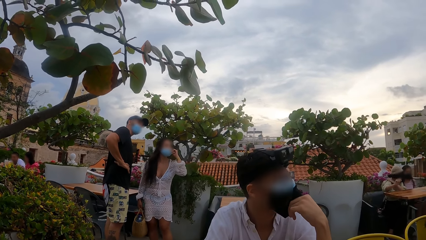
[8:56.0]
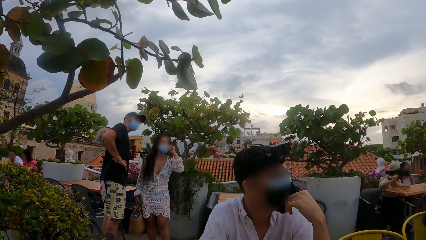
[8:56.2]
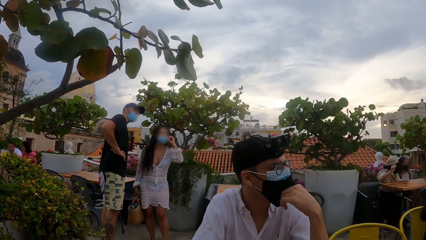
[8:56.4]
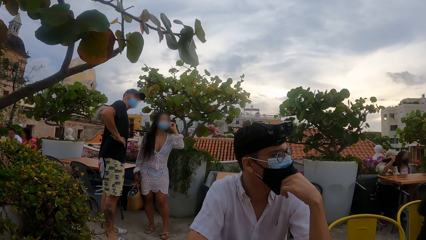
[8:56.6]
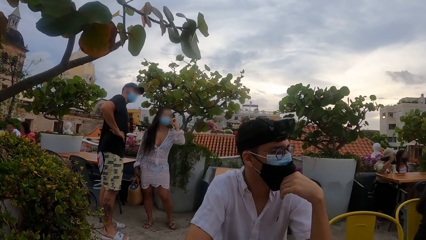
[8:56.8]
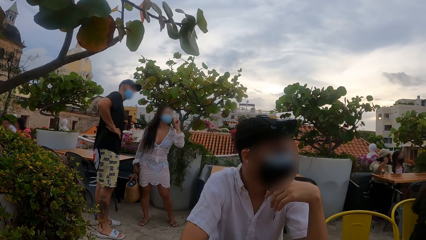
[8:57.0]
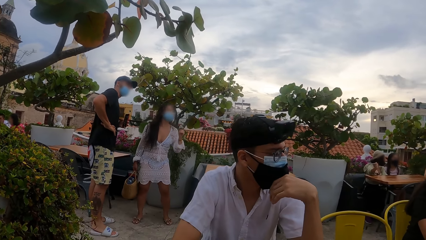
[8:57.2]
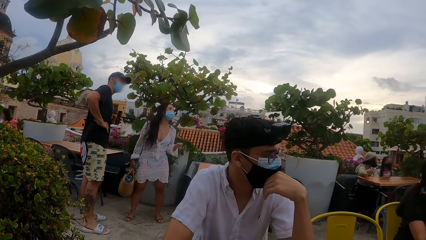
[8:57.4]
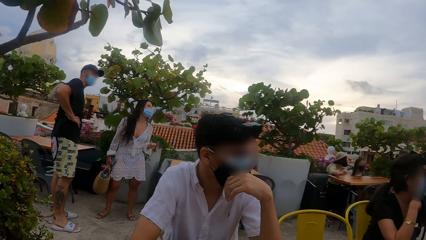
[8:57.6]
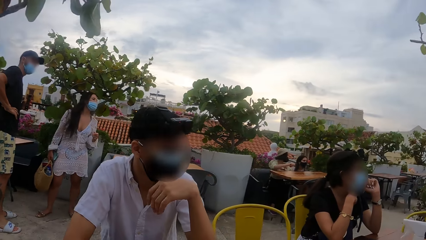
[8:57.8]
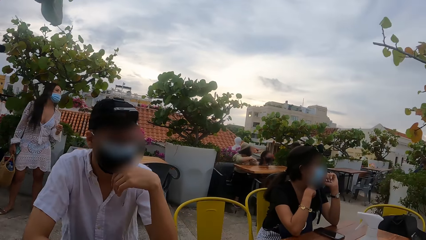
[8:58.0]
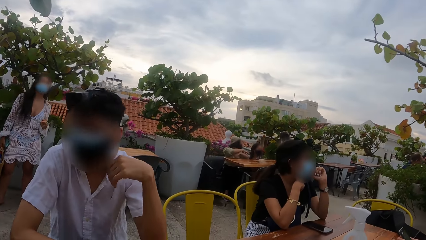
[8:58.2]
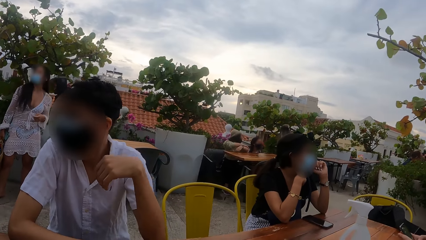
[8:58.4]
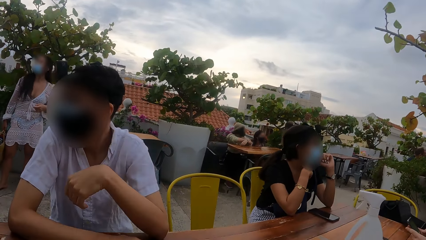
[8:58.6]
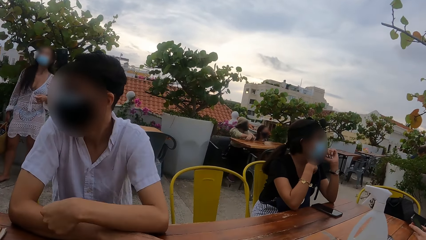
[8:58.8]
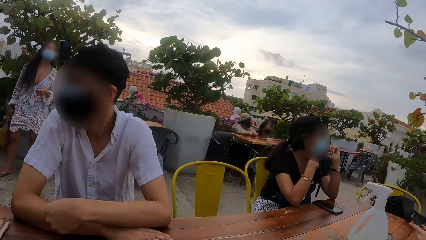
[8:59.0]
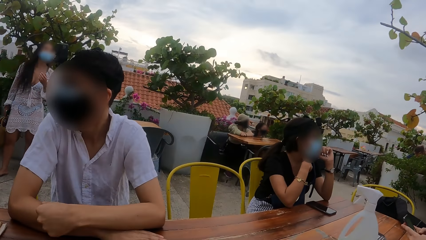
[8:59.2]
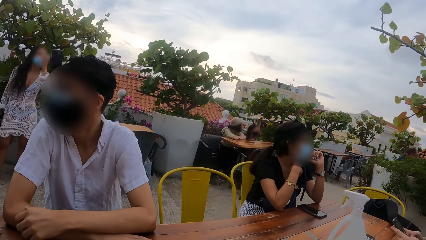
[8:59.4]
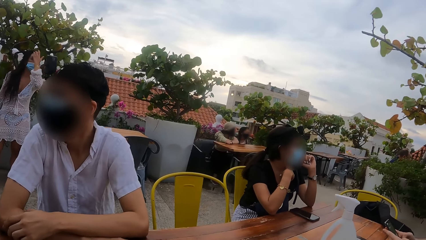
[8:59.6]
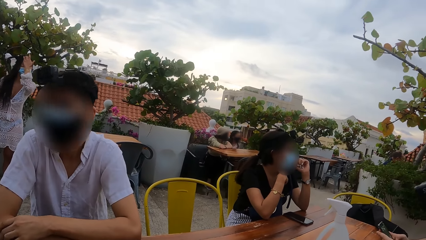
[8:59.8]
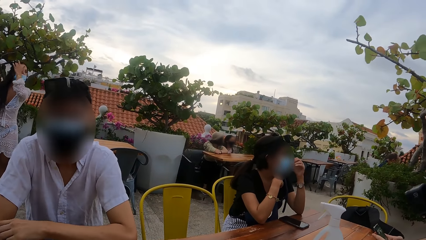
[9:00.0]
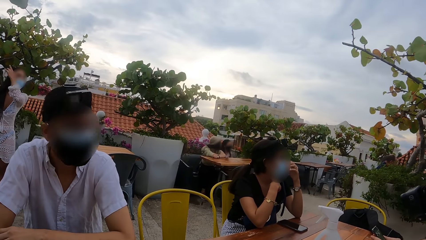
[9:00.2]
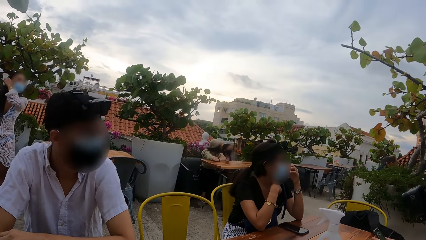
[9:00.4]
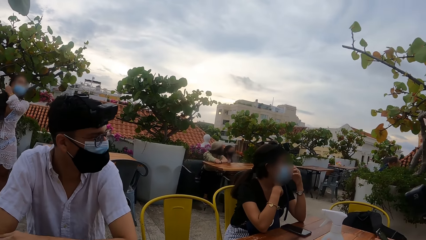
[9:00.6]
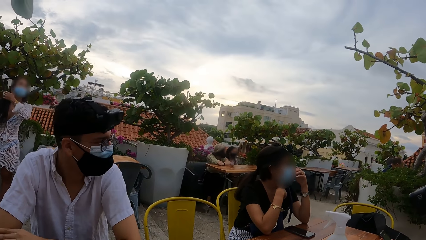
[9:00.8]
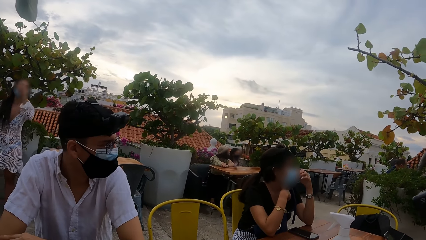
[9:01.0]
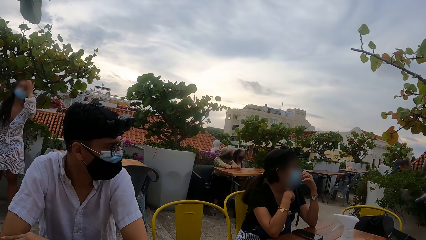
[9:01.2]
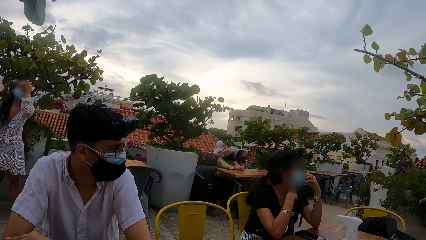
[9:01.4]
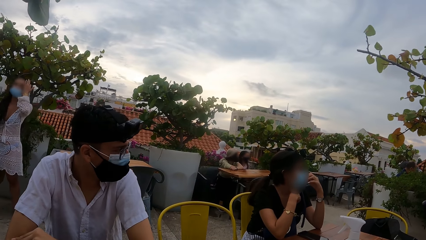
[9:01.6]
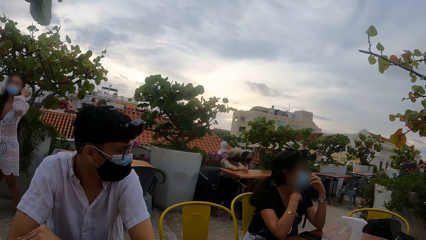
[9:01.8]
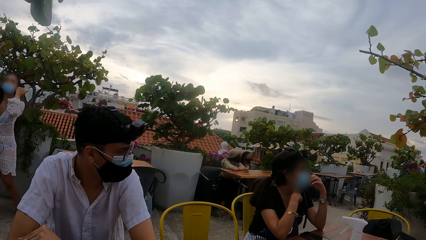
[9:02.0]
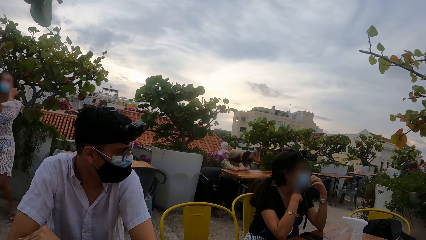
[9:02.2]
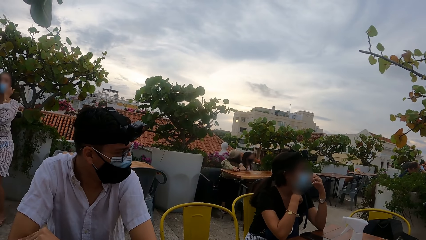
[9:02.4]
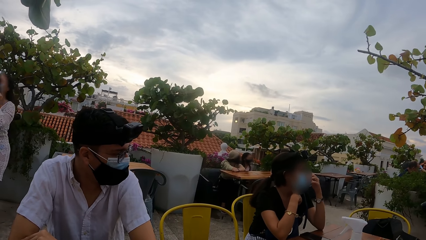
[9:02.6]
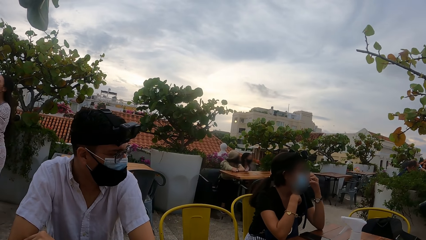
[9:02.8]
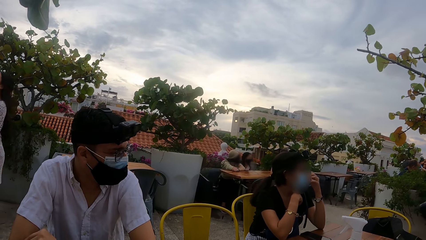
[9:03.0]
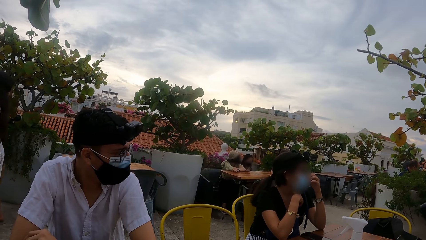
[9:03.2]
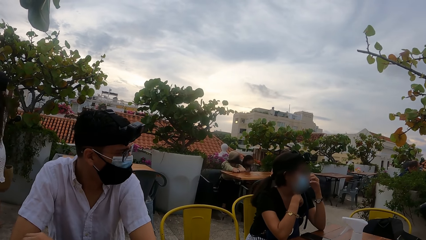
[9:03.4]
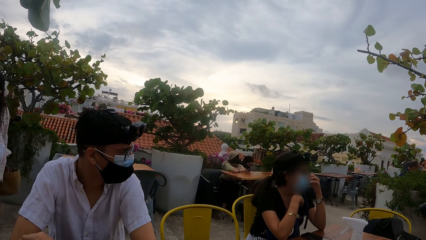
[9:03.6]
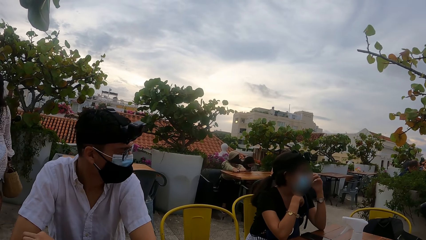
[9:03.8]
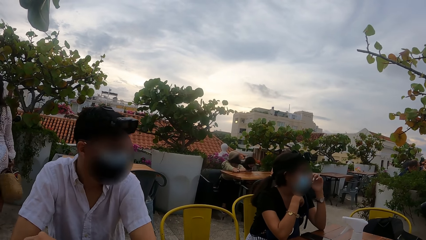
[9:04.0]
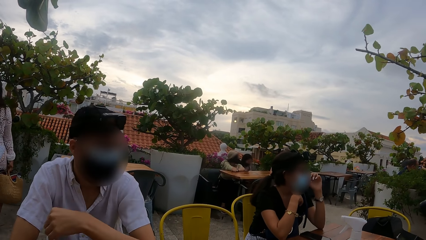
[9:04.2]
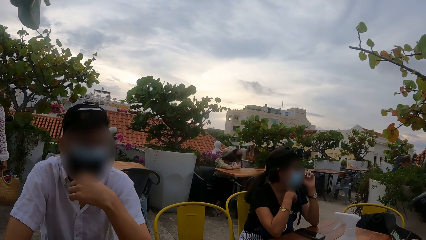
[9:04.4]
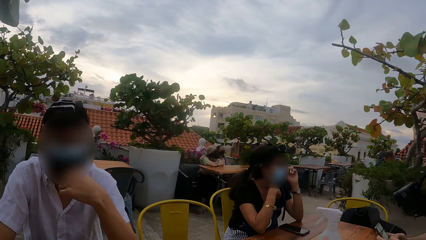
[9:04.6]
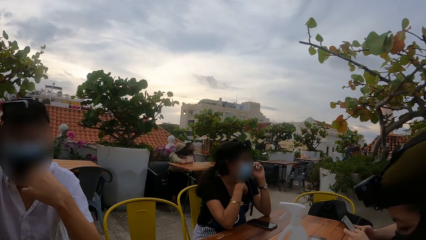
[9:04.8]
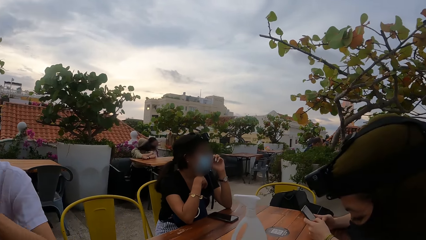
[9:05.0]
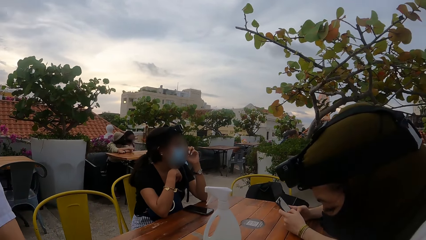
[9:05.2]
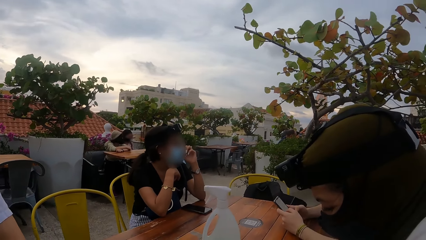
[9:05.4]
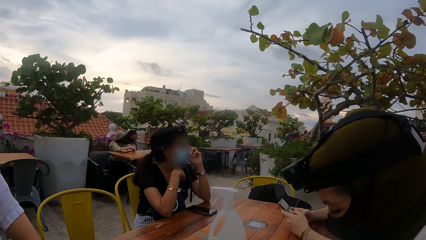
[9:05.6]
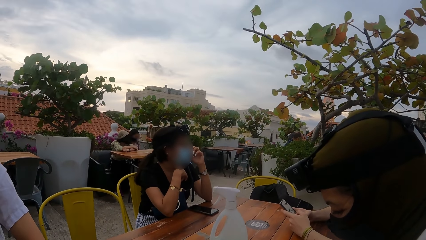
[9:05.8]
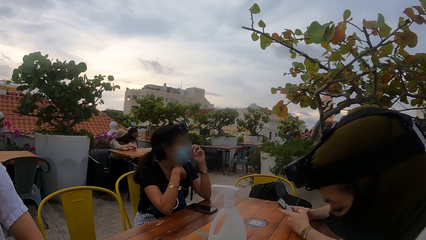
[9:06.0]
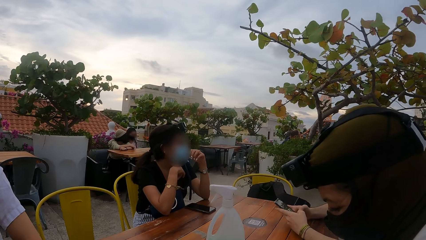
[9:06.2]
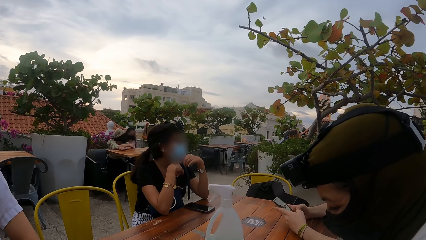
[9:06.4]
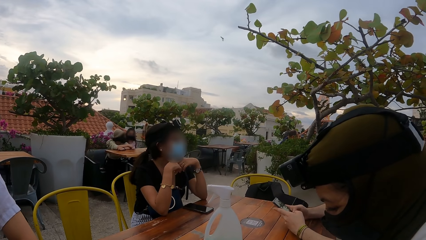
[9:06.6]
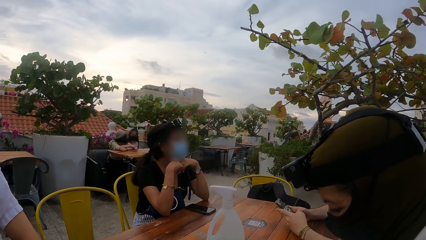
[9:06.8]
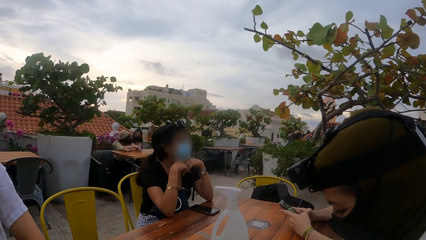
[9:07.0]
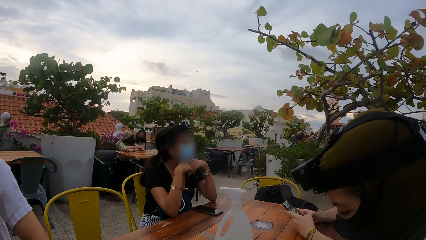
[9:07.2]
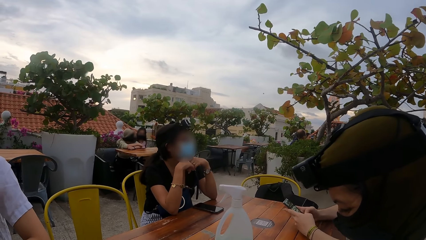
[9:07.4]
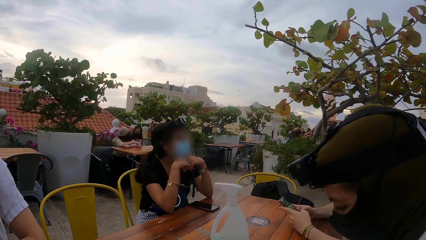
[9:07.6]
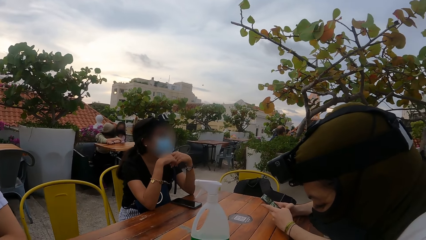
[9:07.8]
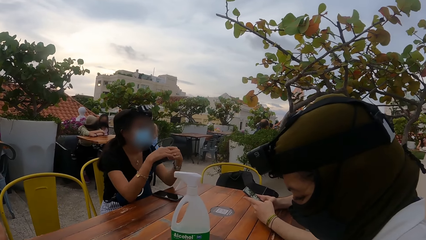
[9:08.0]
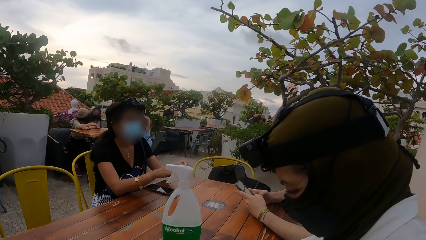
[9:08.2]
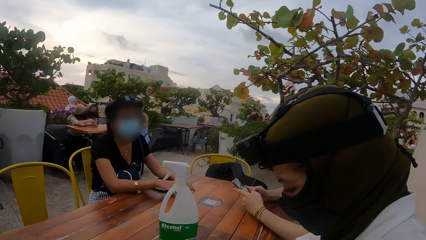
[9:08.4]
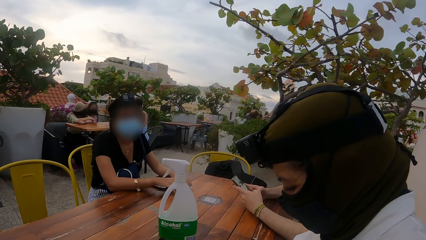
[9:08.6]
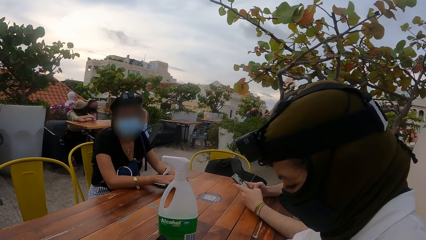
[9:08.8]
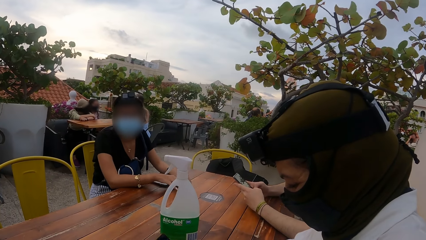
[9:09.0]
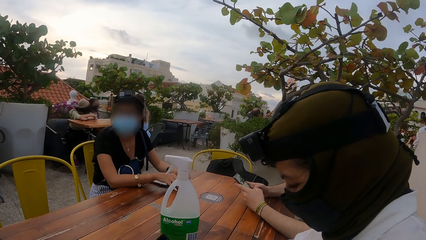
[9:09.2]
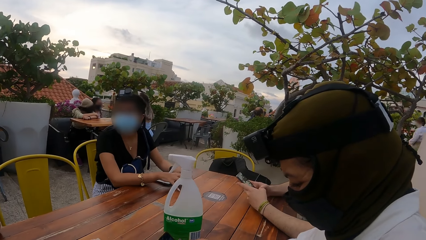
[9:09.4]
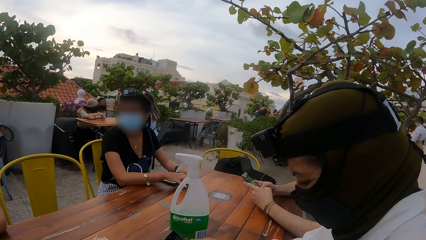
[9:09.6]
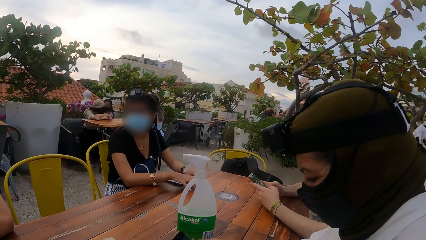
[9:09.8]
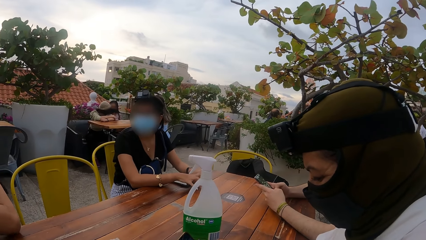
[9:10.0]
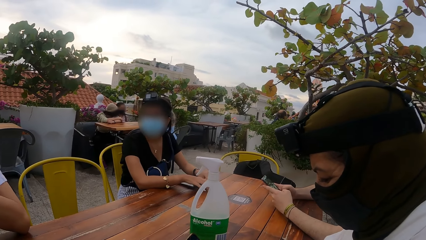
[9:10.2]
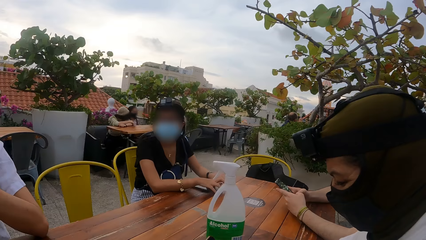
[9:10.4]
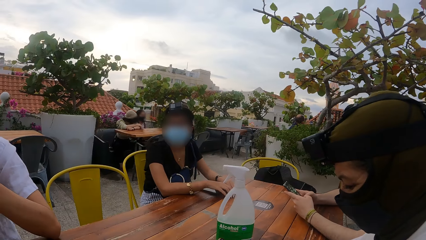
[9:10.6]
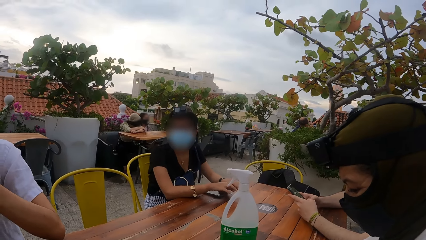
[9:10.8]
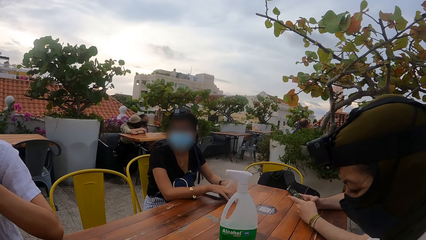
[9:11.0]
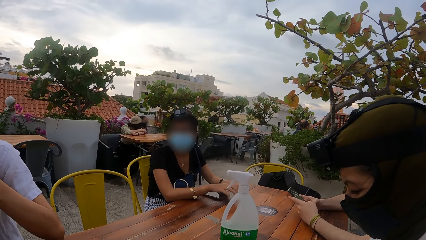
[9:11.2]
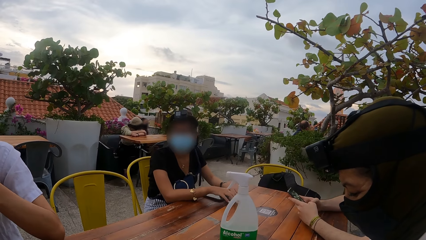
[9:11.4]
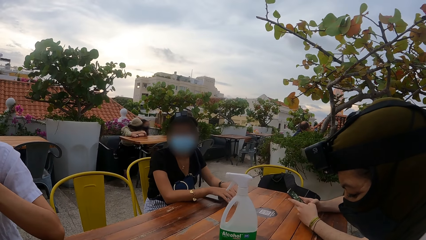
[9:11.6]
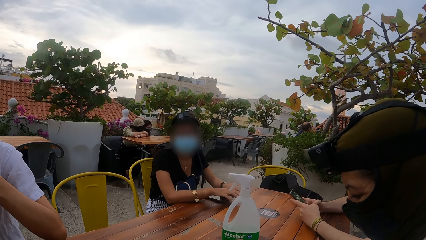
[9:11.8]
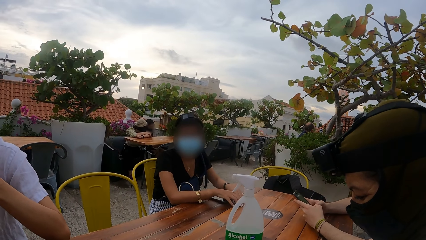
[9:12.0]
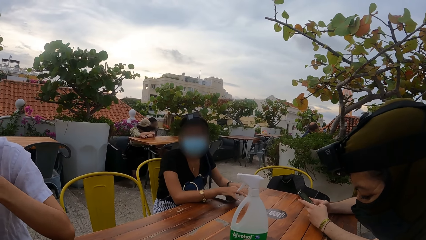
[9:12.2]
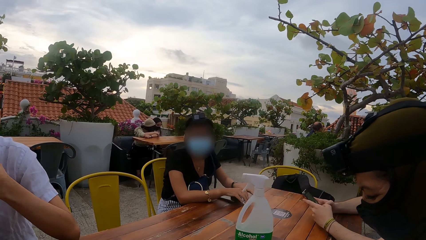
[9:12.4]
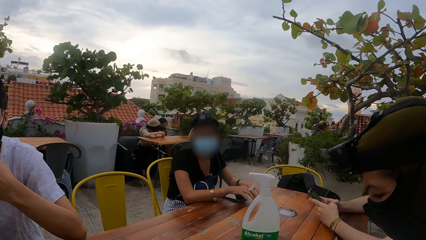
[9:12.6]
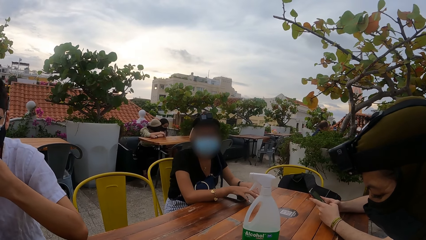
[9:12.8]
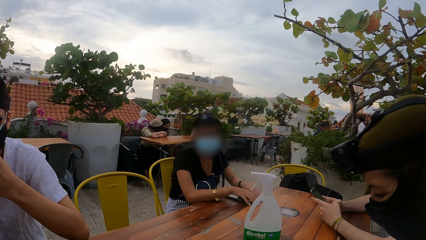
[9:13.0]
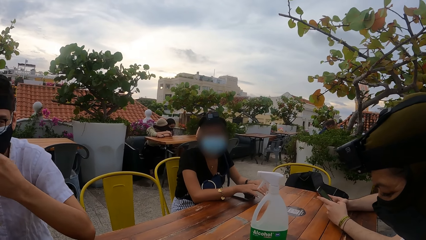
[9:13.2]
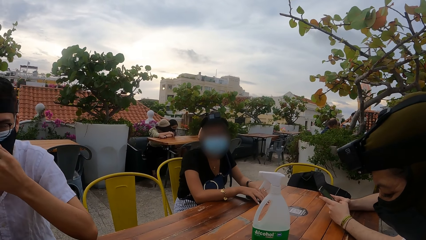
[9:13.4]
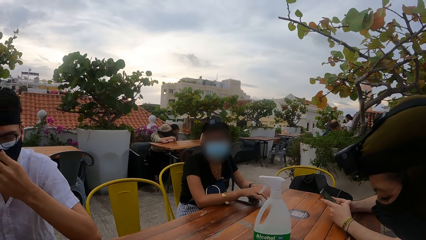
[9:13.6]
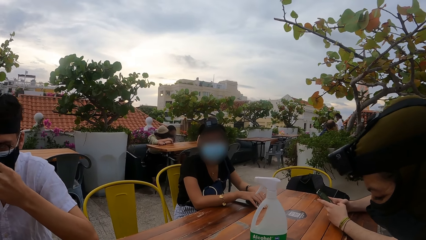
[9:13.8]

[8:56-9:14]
The camera wearer looks around. They look at colleagues.
